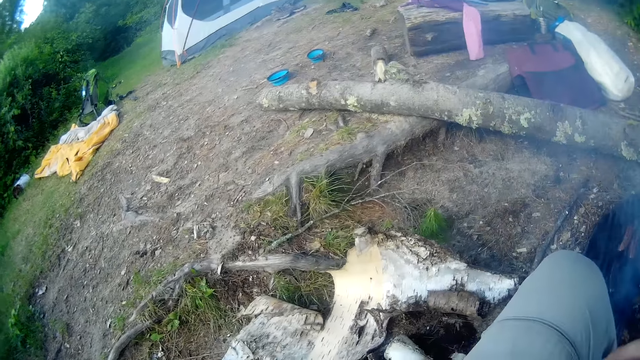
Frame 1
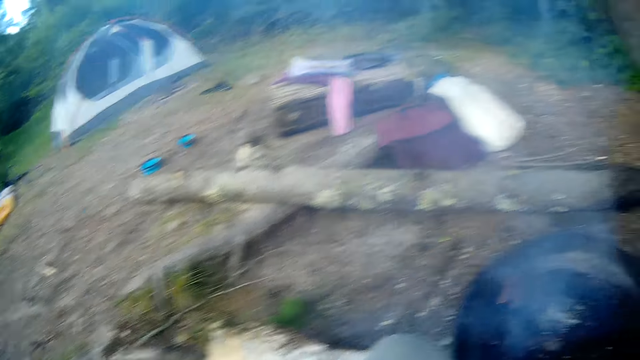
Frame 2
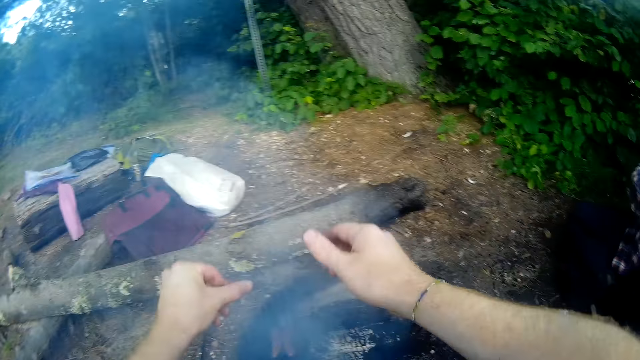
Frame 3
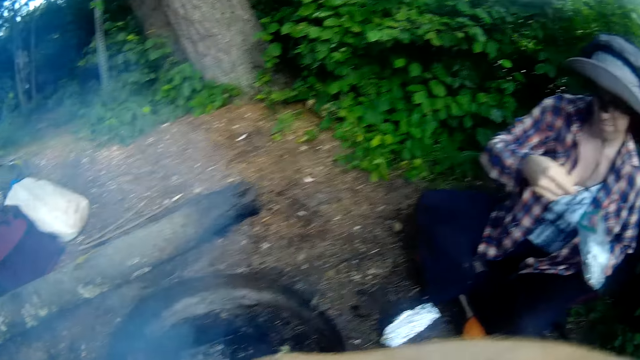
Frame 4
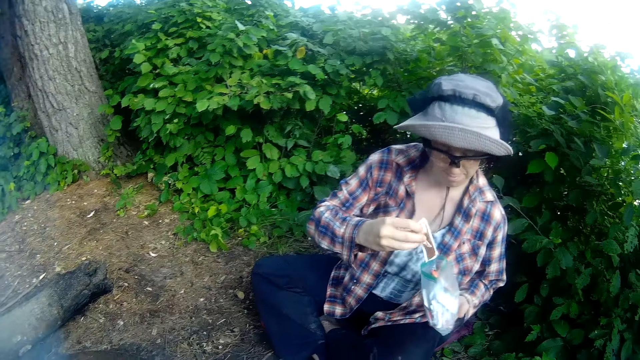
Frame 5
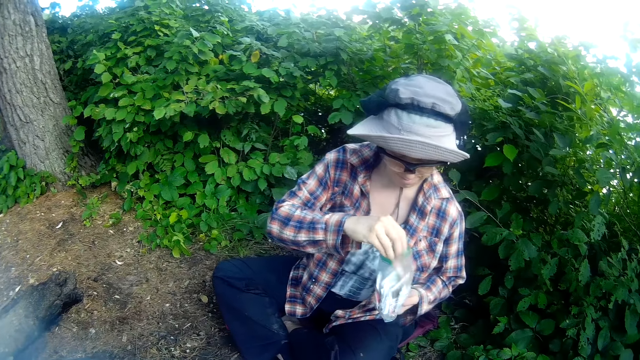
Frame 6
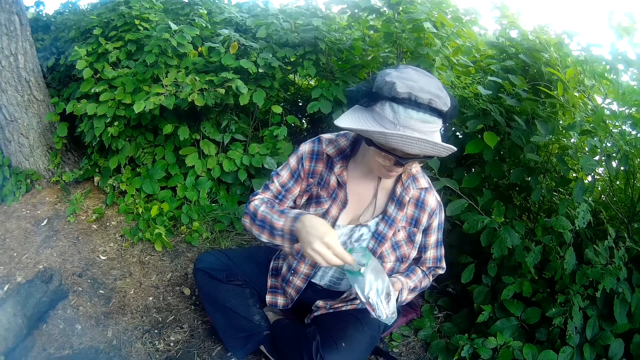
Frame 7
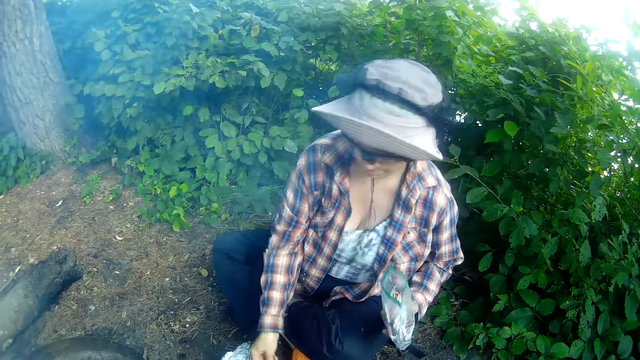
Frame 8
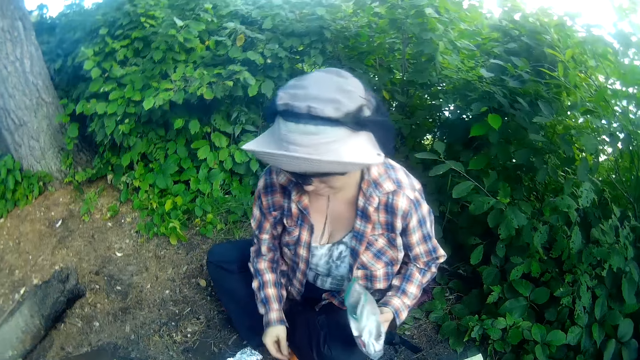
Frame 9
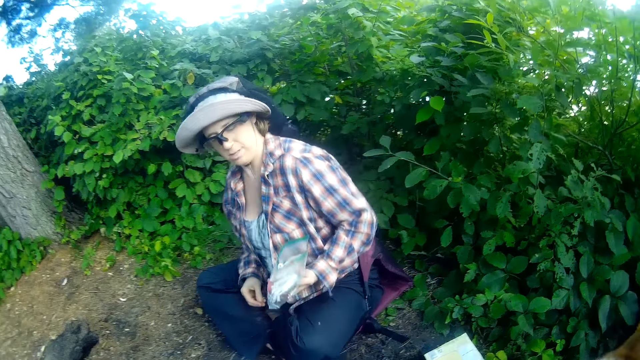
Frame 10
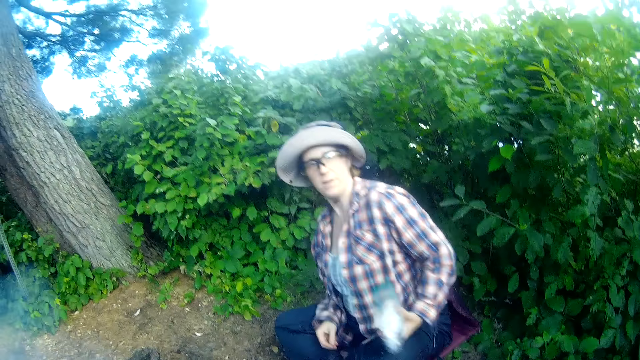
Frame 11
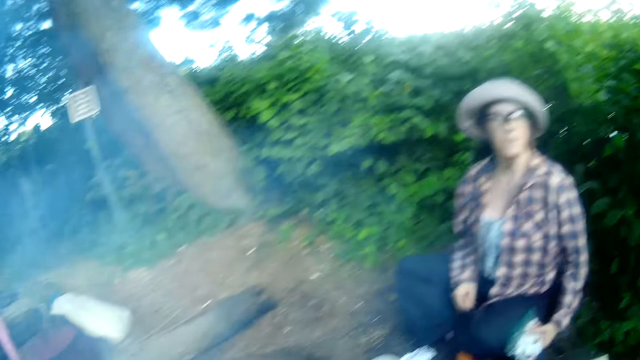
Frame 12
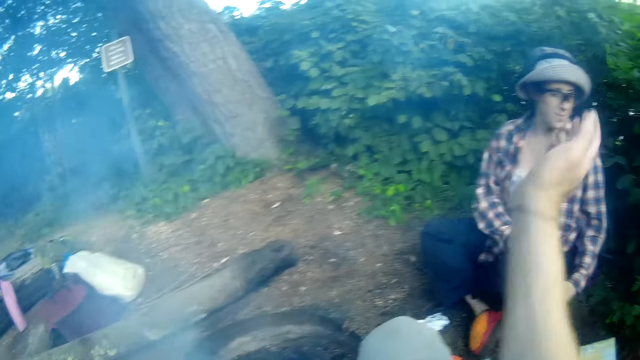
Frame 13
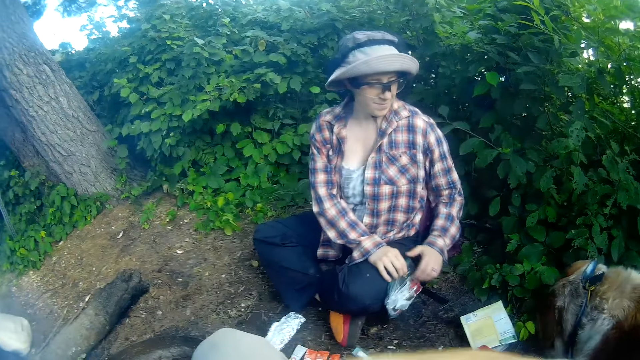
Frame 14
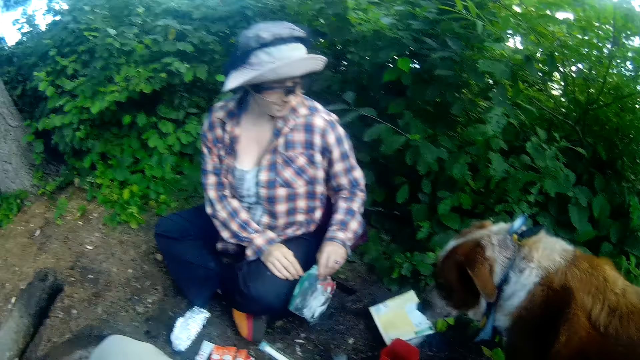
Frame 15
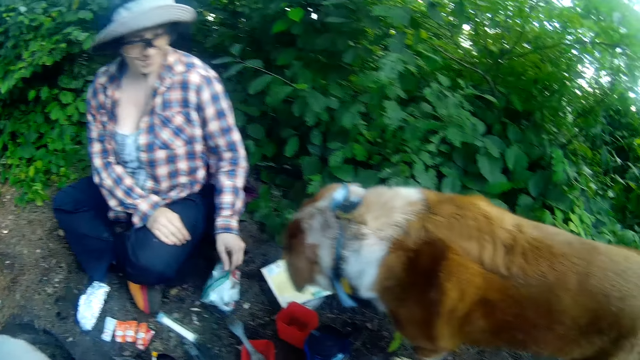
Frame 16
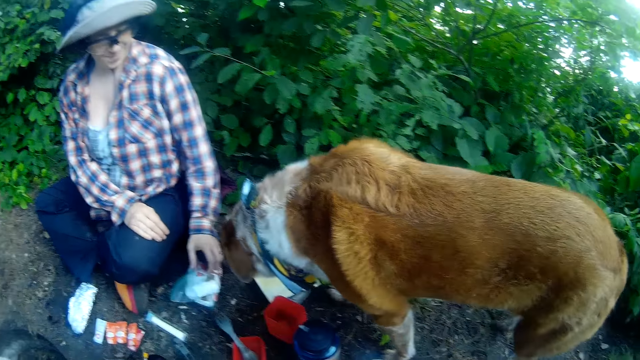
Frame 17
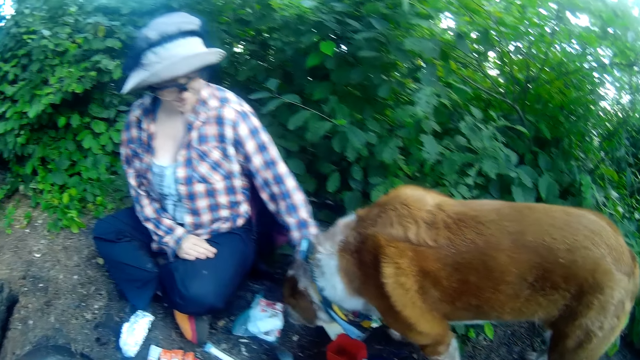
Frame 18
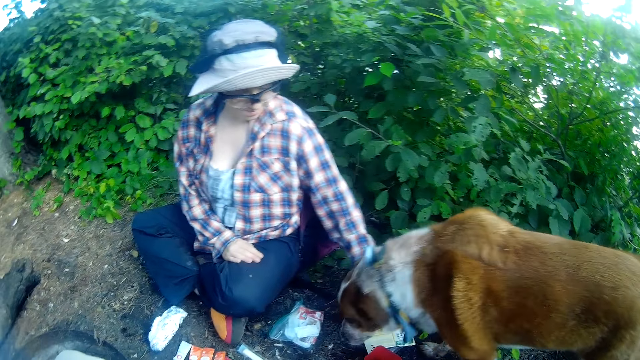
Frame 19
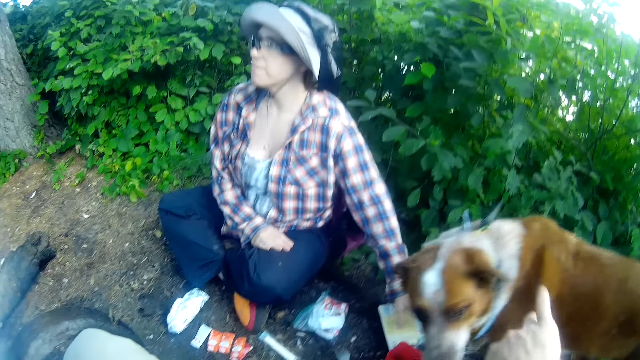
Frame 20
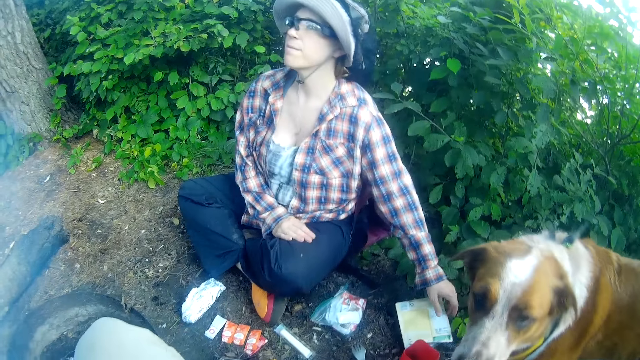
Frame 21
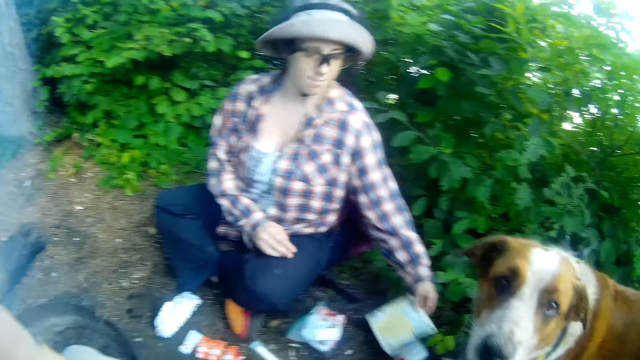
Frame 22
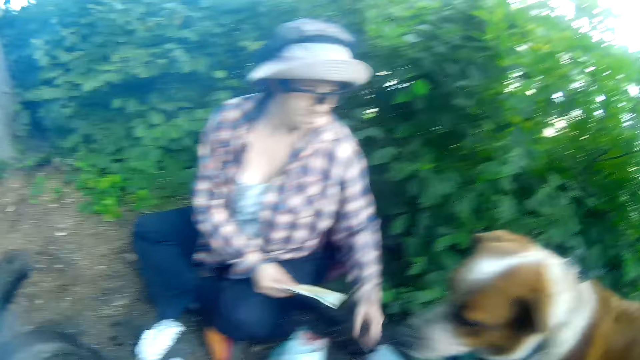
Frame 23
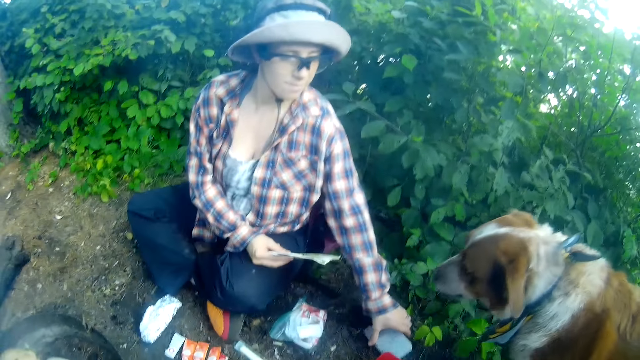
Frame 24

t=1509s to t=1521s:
The camera wearer drops a fork. They look around the camp site. A woman drops something in an envelope. The woman goes through one bag, picks up something, and drops something. The camera wearer stares at the woman. They move hands. The woman picks up a paper.

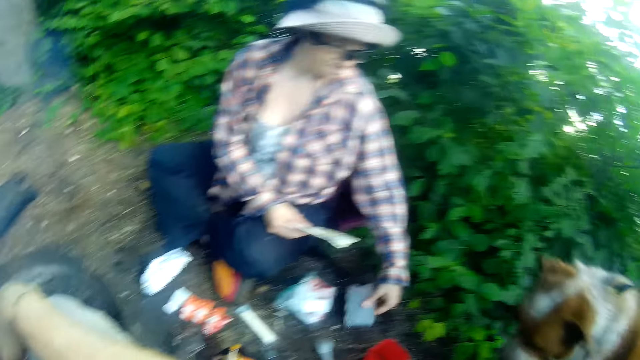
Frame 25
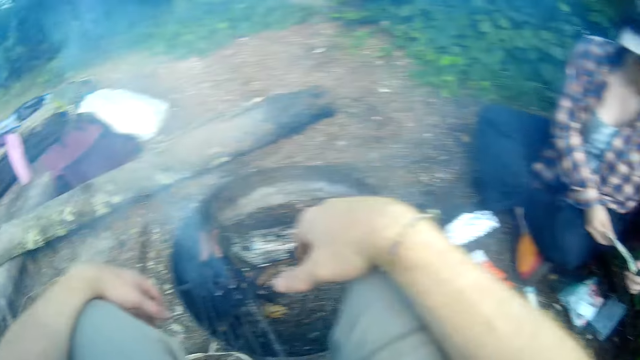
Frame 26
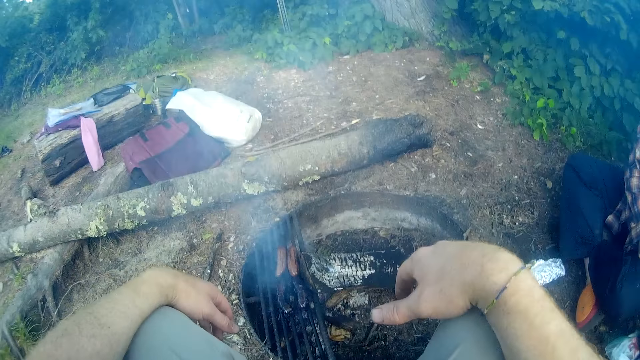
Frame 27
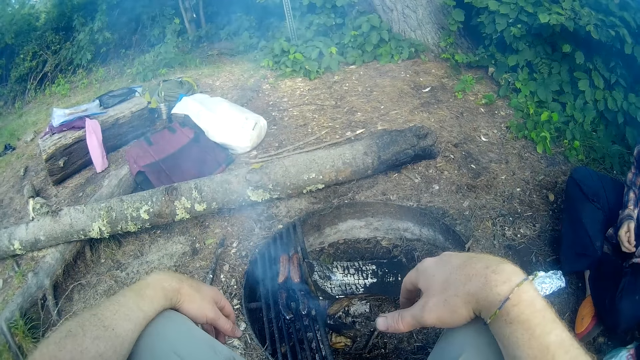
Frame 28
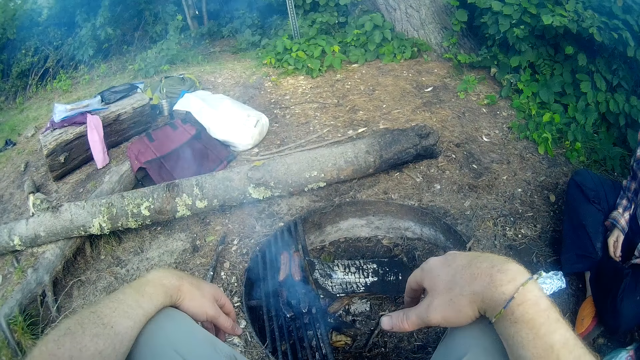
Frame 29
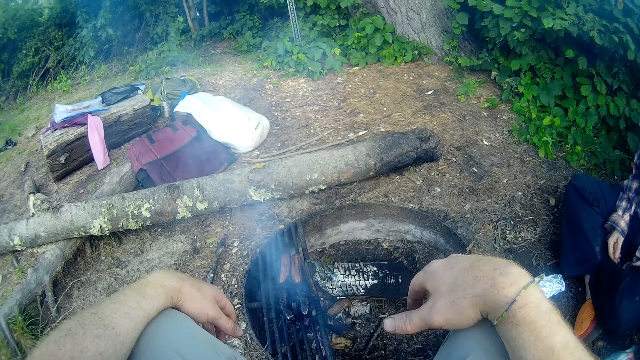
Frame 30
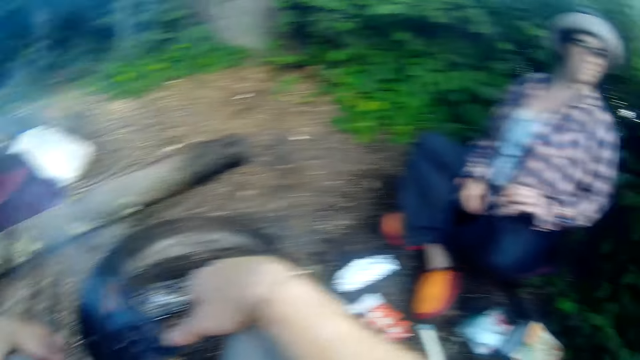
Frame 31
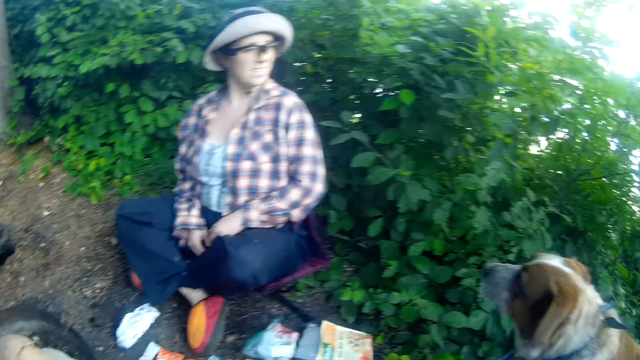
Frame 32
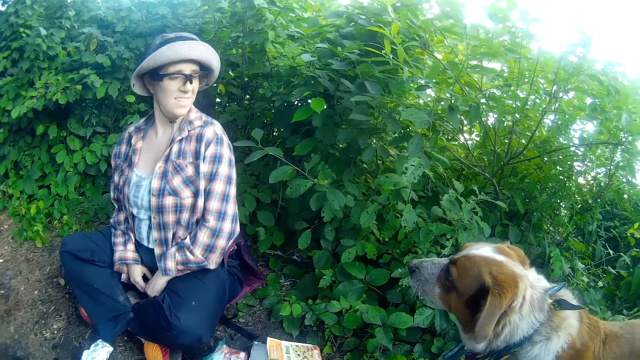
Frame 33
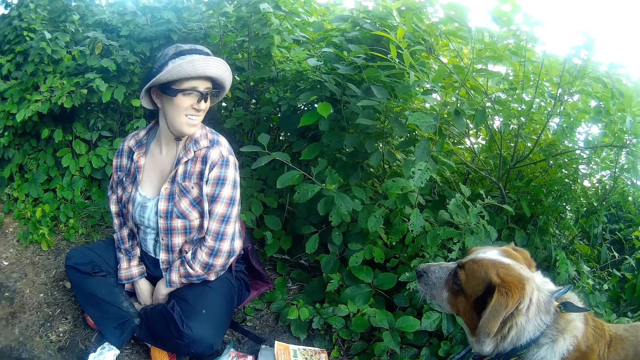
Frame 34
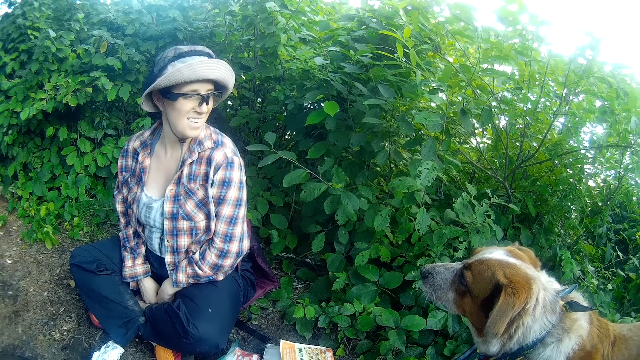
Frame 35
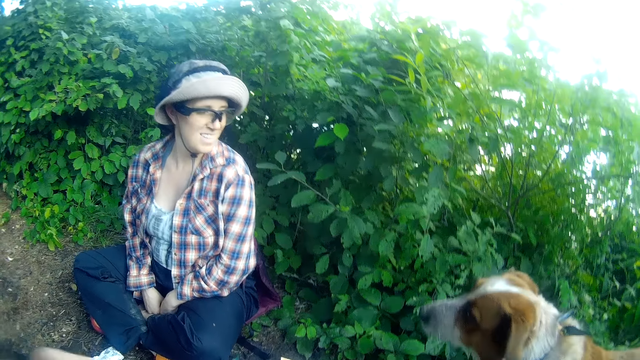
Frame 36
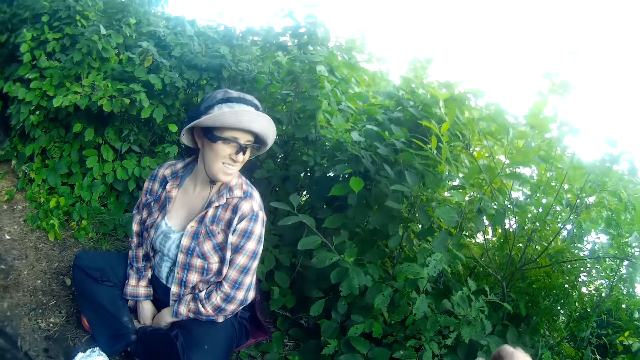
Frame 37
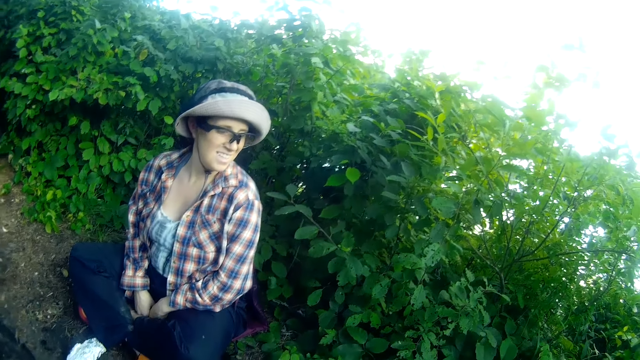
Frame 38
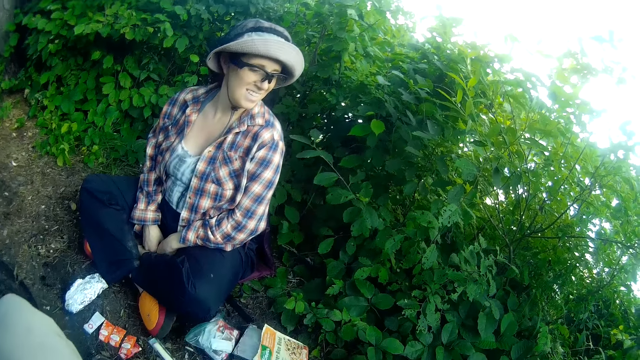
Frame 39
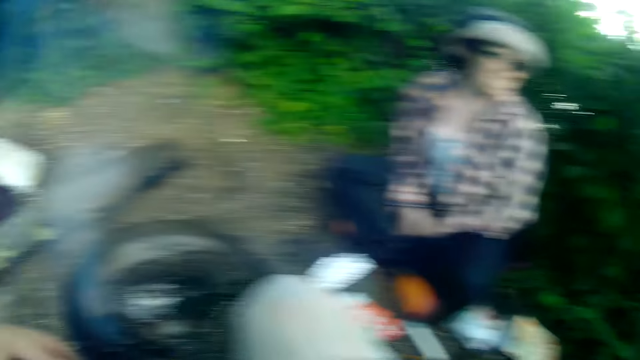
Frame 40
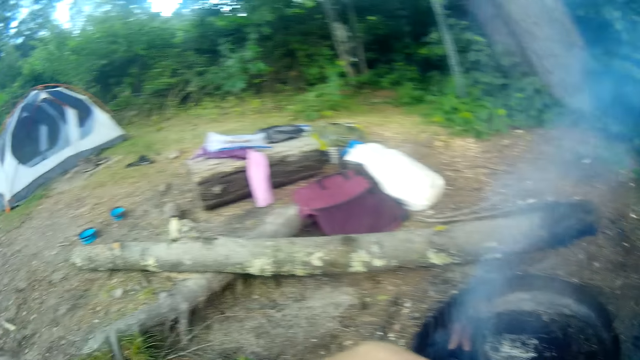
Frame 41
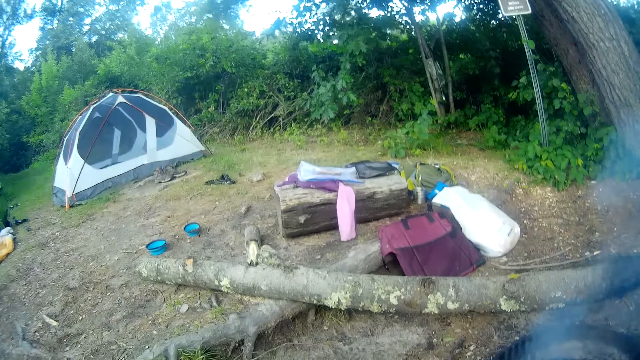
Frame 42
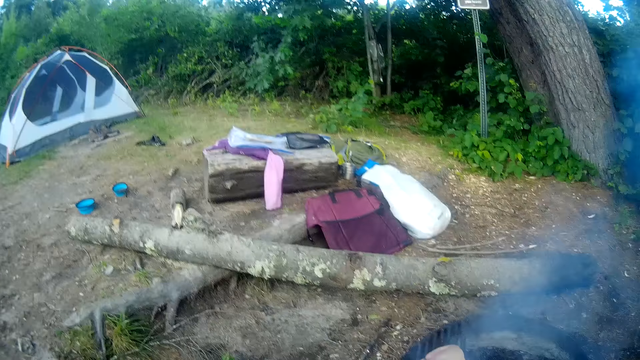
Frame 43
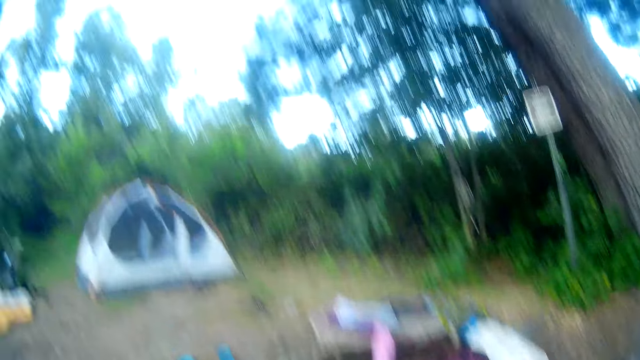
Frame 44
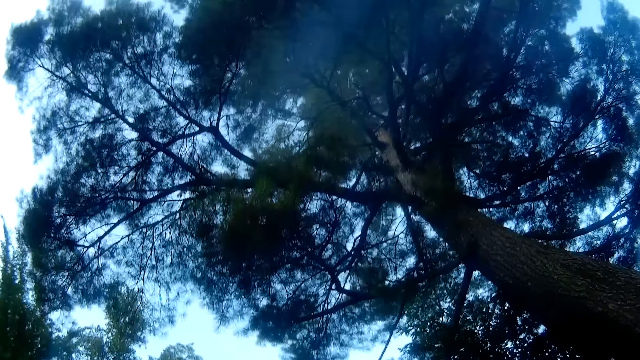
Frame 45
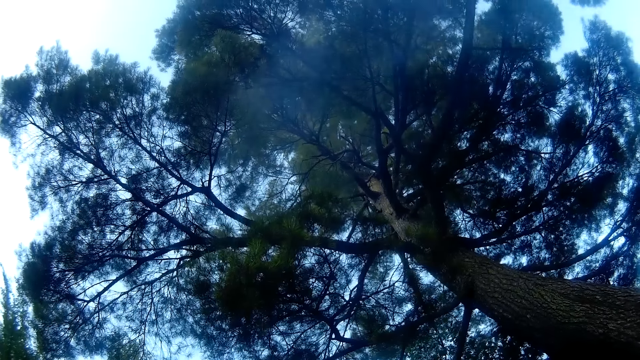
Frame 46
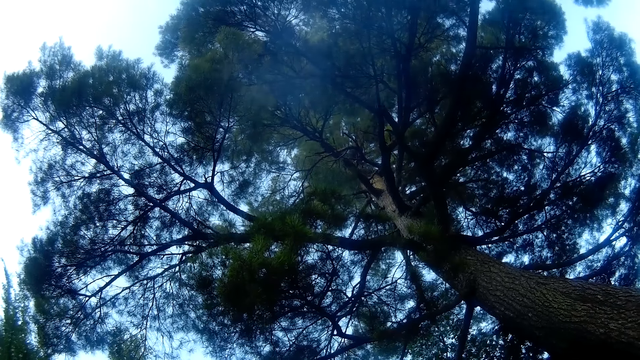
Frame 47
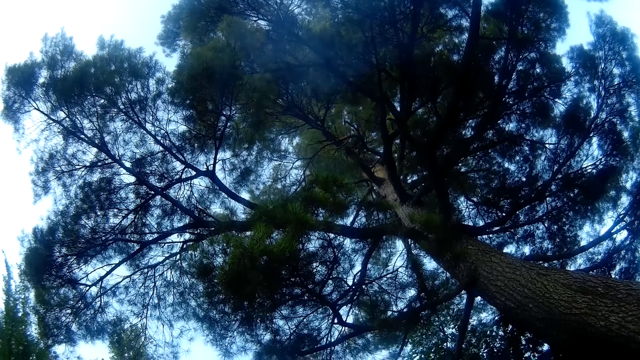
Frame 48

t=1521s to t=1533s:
The camera wearer looks around the camp site. They stare at the woman. They look around the camp site. They look up the tree.
